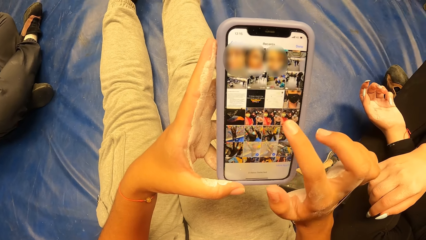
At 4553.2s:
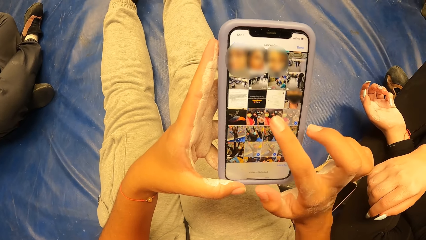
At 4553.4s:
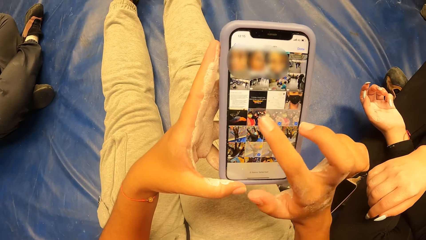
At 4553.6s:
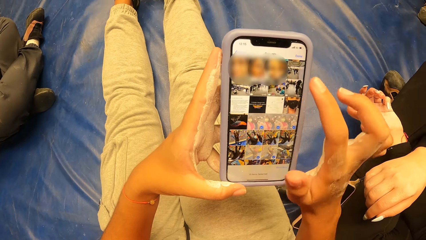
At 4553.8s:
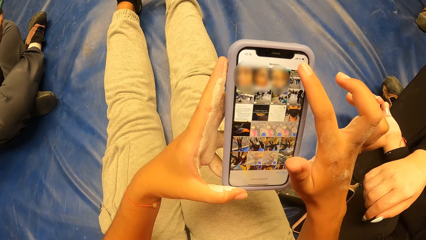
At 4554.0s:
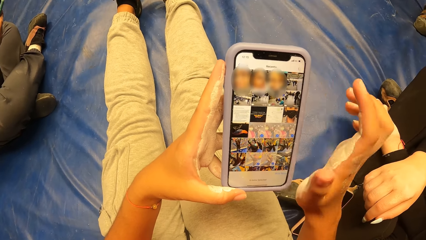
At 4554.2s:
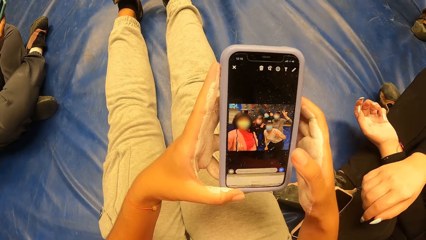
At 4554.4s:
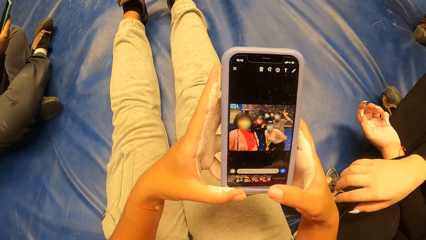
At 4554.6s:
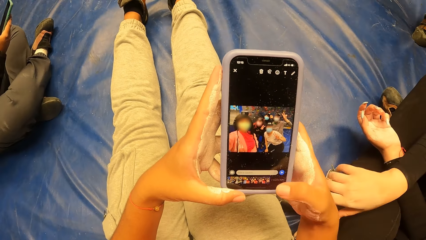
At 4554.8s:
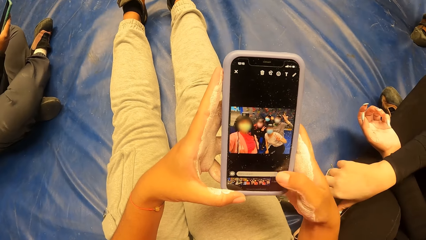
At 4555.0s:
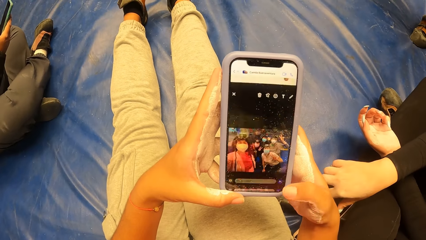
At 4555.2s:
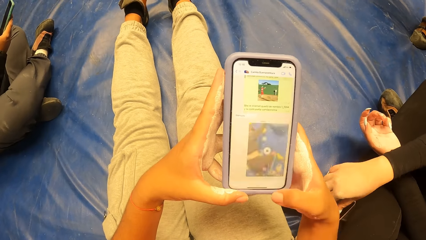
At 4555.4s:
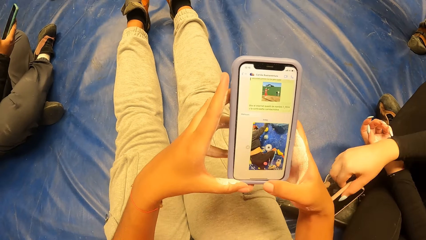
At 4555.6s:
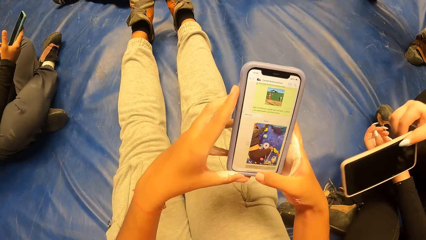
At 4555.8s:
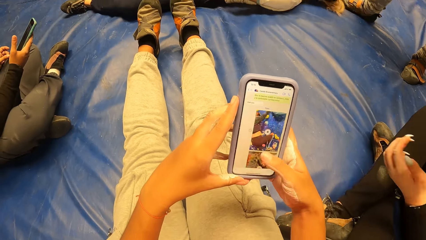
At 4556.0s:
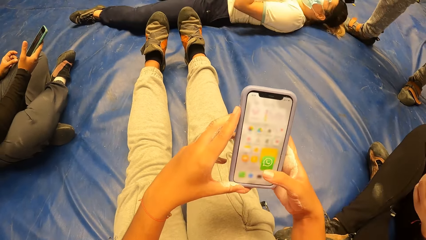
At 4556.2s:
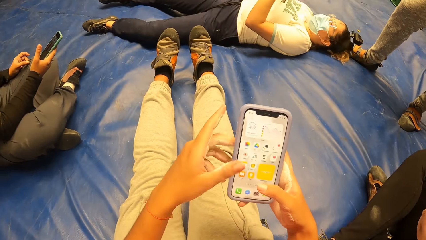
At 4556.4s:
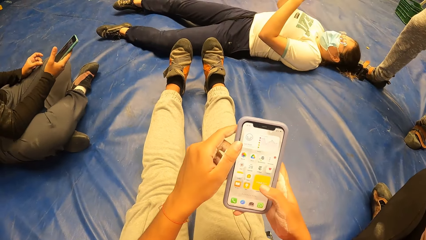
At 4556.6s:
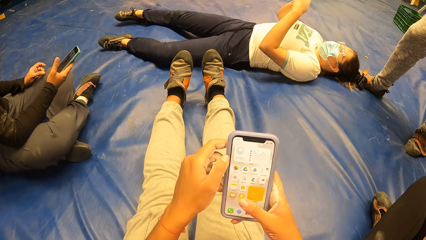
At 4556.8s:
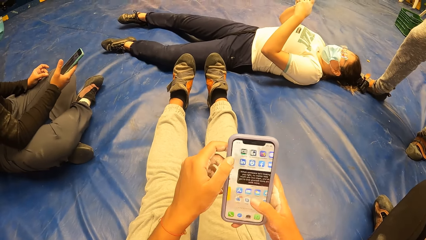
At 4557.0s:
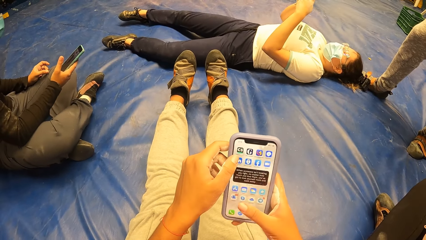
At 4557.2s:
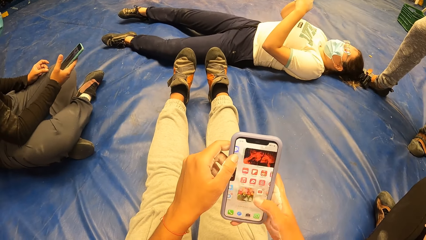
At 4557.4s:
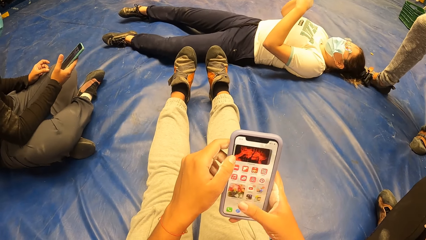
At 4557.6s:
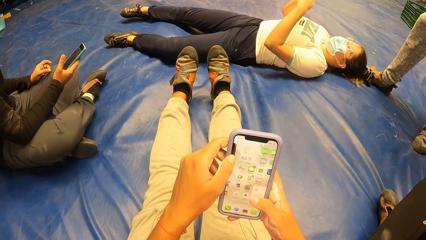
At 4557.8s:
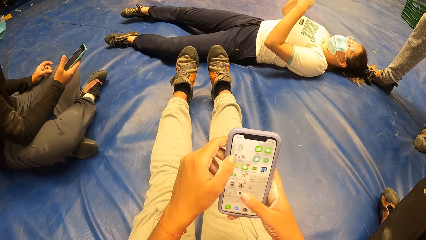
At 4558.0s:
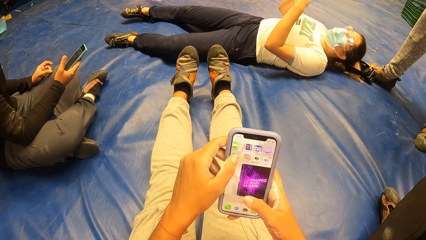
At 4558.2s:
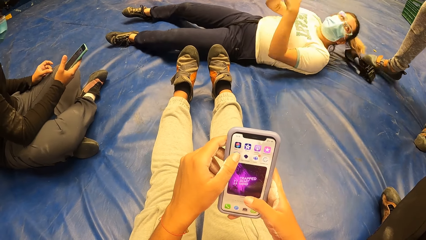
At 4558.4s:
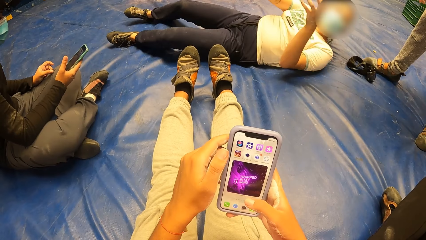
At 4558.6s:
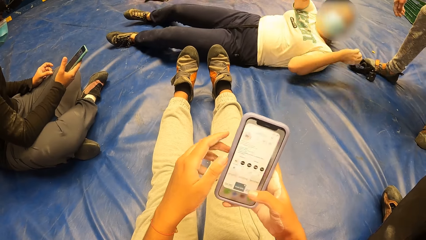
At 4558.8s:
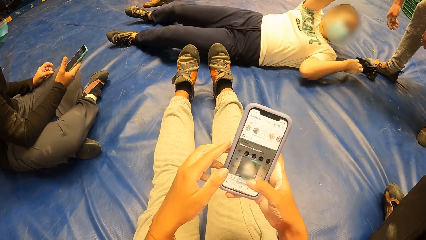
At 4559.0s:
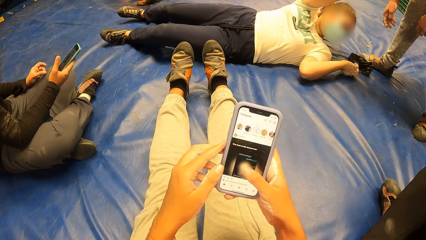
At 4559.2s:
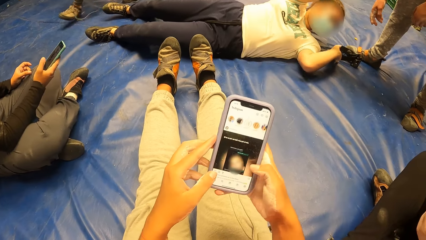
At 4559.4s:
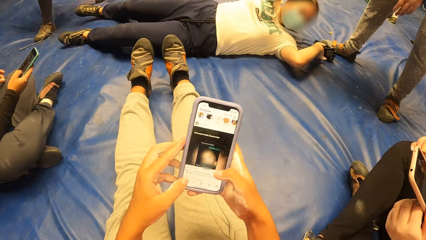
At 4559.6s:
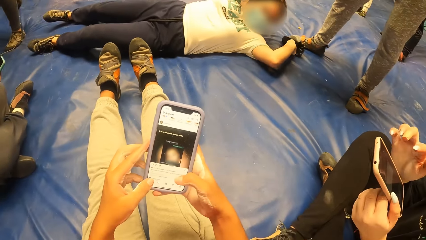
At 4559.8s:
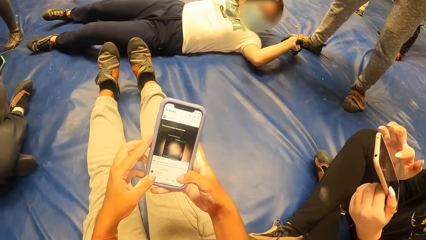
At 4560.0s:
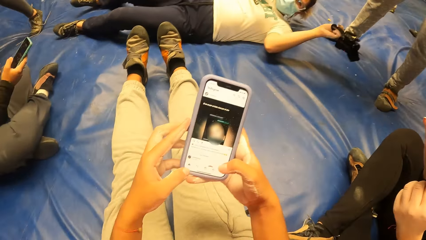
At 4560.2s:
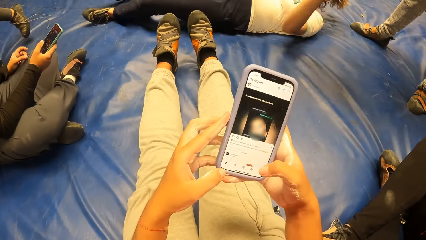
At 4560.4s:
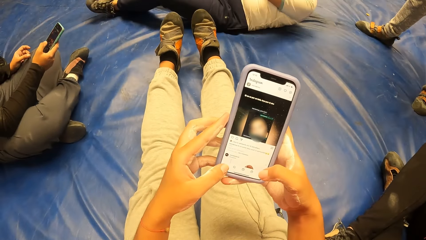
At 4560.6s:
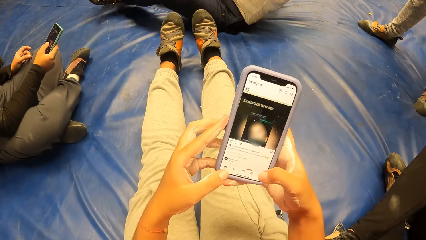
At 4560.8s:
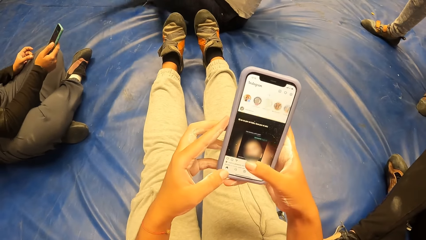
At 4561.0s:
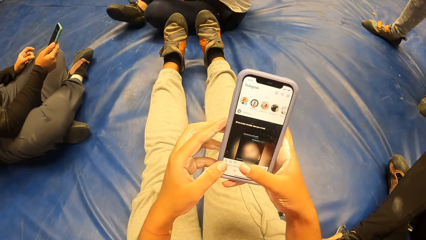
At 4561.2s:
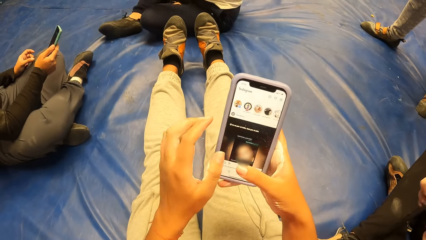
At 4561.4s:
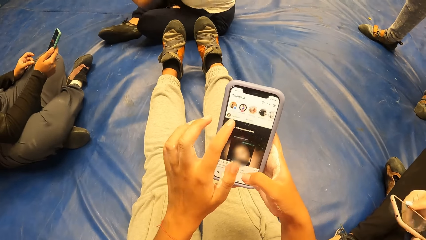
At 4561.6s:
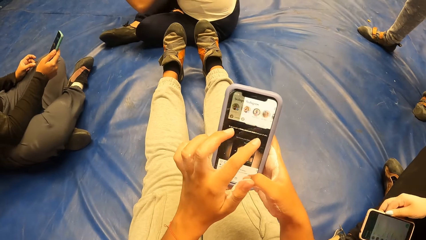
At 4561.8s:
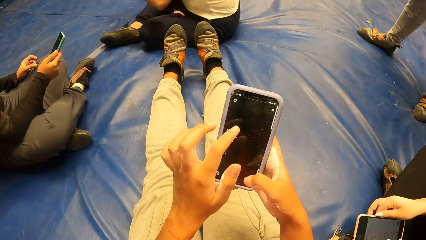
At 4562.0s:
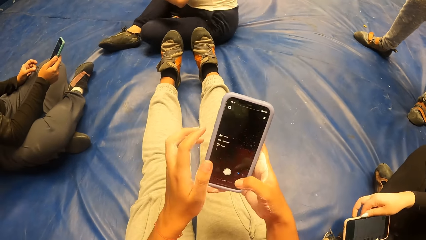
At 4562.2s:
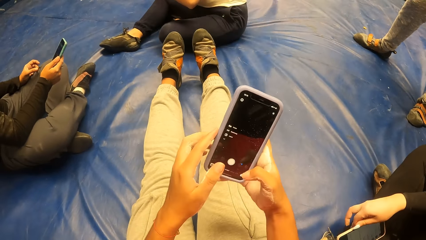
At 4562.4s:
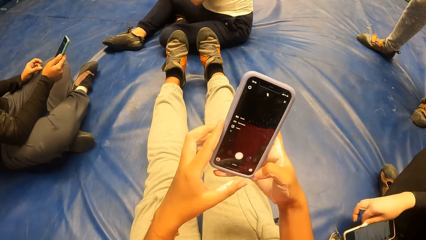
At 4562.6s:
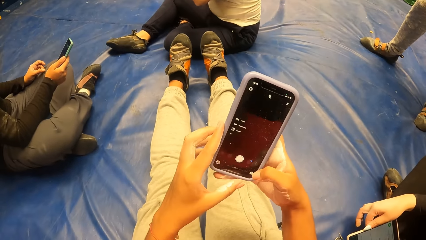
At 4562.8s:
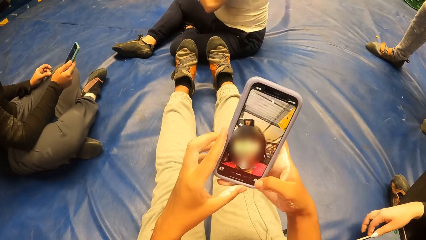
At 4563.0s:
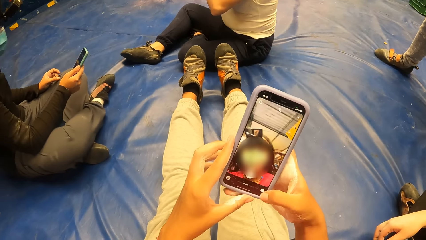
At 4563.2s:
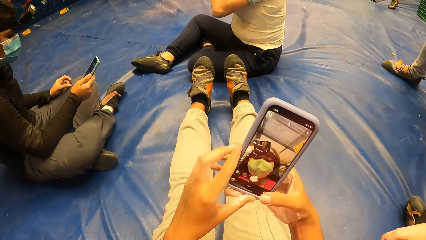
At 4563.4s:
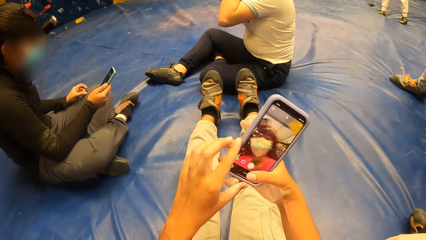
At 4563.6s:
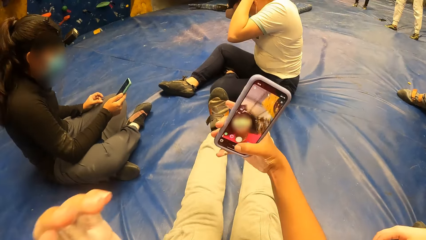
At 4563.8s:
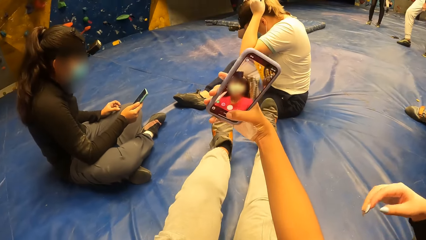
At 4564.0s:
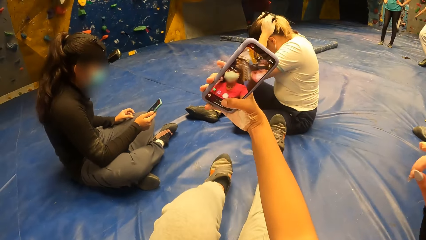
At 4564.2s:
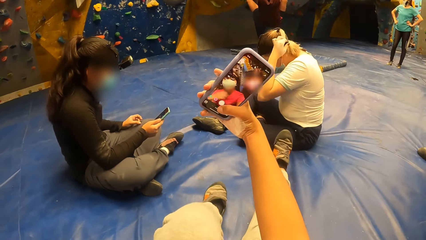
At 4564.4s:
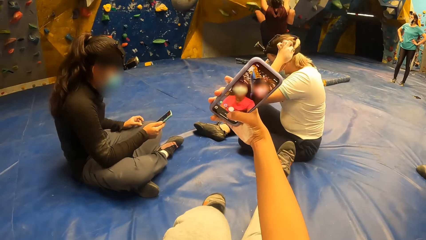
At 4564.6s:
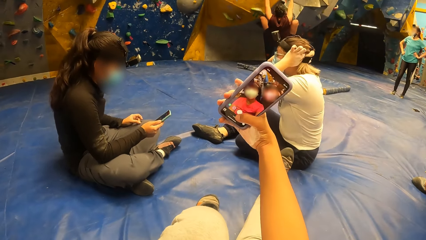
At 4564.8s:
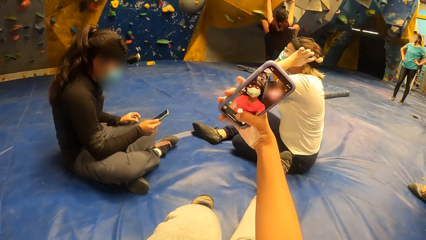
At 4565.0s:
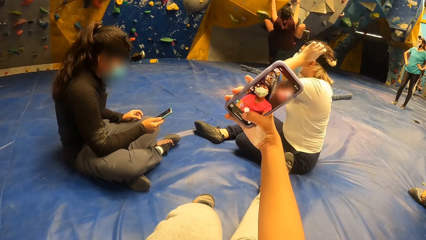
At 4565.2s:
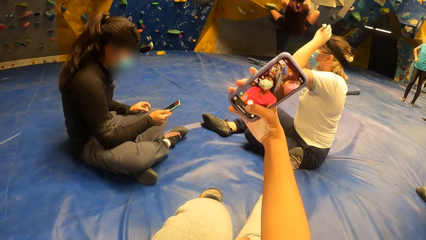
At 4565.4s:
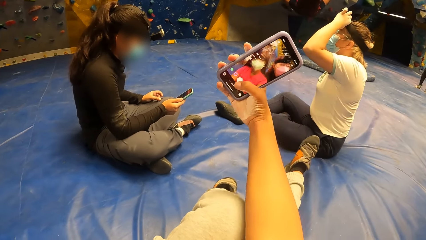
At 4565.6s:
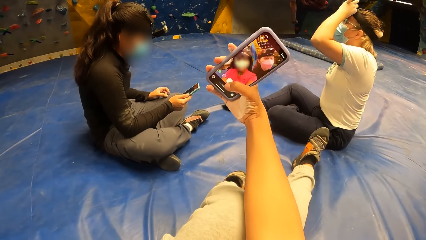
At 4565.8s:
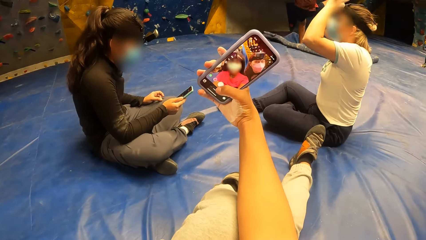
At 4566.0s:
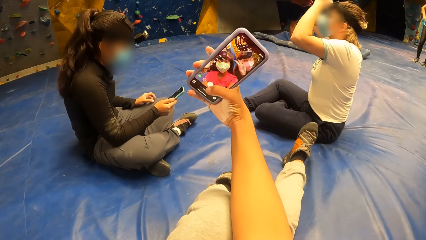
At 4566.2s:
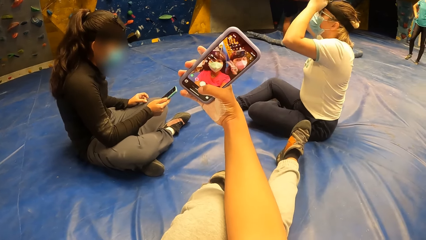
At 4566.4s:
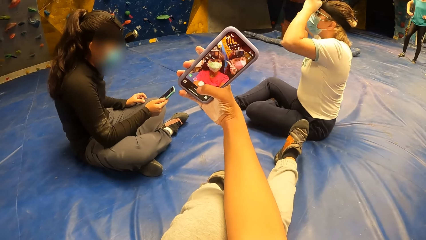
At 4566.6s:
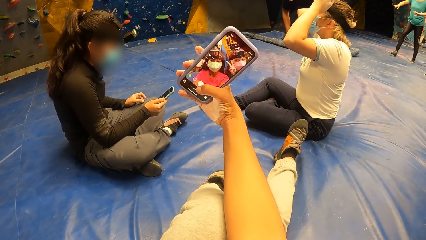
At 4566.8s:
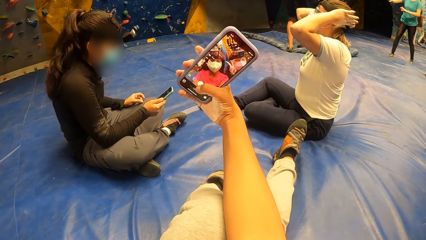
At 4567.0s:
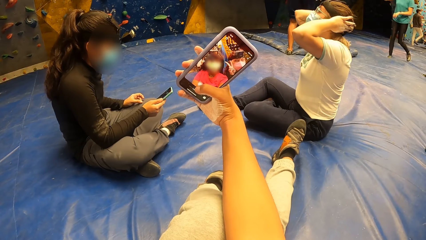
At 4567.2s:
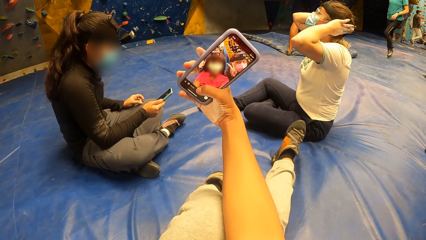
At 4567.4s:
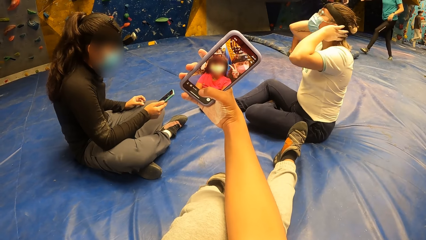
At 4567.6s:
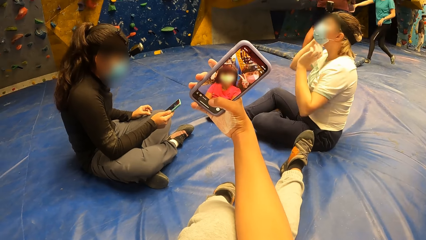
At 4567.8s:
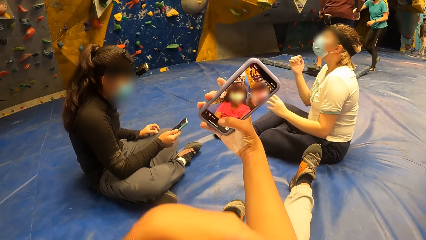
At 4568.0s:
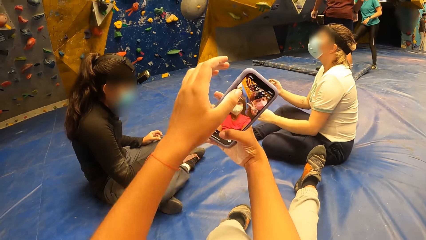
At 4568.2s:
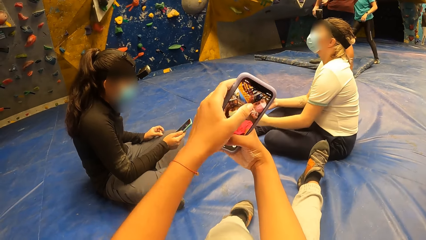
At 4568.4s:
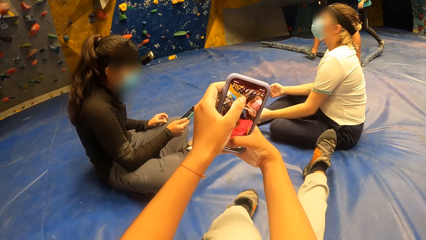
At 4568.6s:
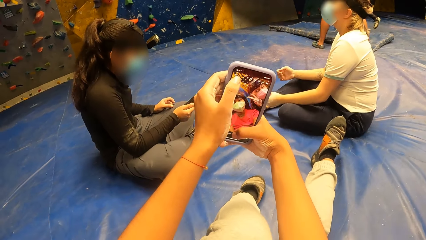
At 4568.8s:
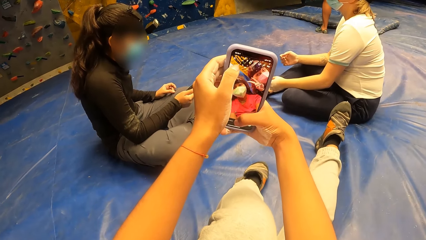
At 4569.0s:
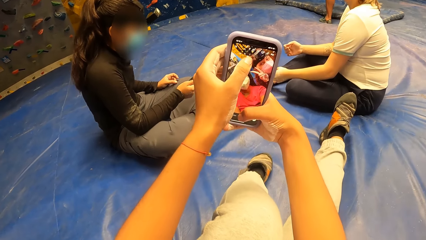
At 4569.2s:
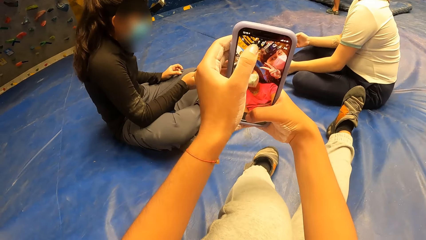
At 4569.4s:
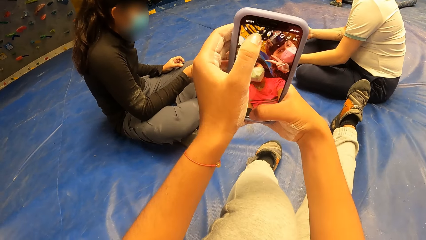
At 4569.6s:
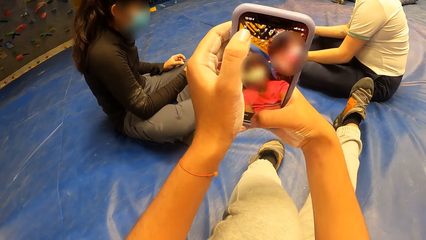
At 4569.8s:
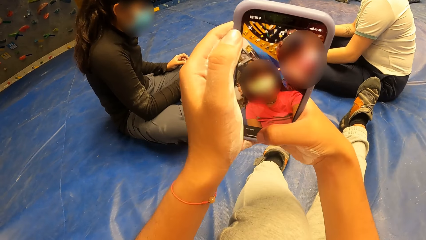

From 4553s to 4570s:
A woman picks up the phone on the gym floor from the shoe with her right hand. The camera wearer operates the smart phone. Another woman stares at the phone. The camera wearer operates the smart phone. The other woman picks up a shoe or camera head gear on the gym floor with her left hand. The camera wearer takes photos with the smart phone. She operates the phone with her right hand. The other woman wears the camera head gear on her head with both hands. The camera wearer operates the phone with both hands.
